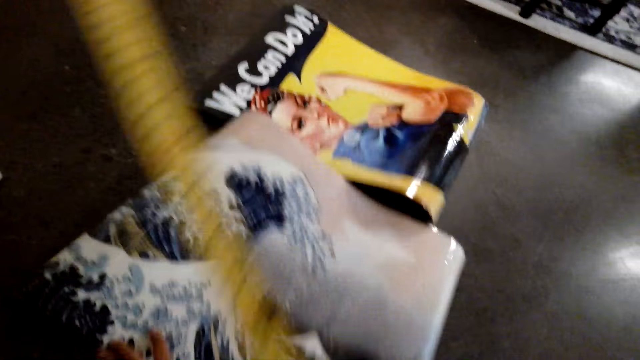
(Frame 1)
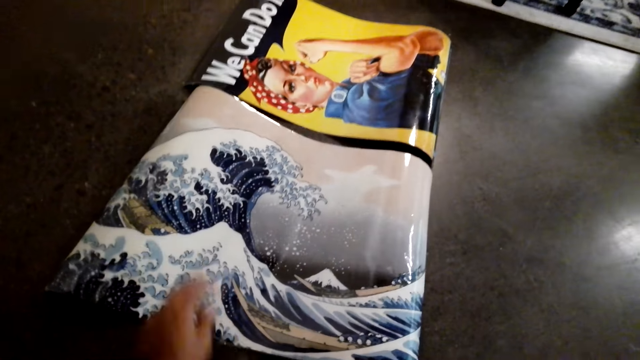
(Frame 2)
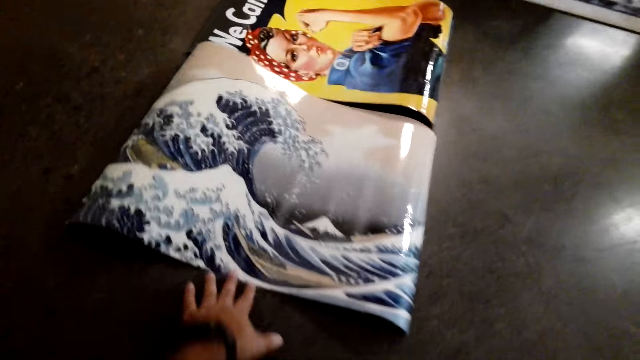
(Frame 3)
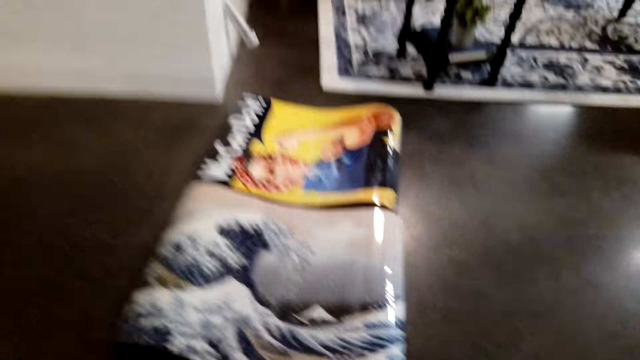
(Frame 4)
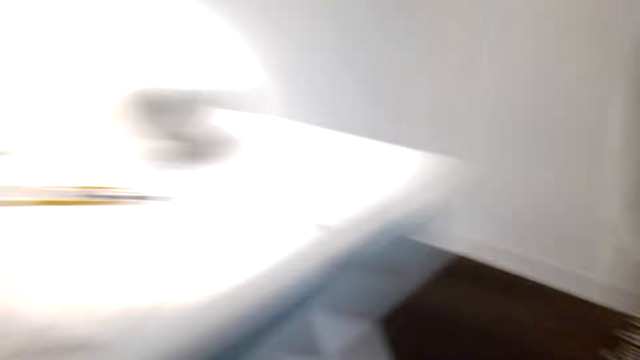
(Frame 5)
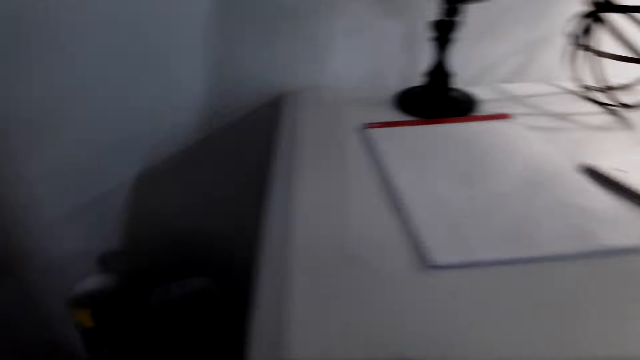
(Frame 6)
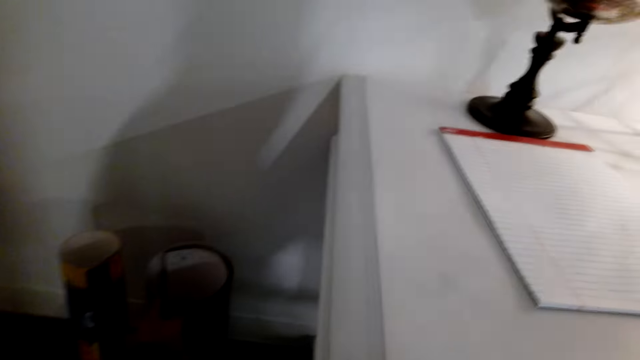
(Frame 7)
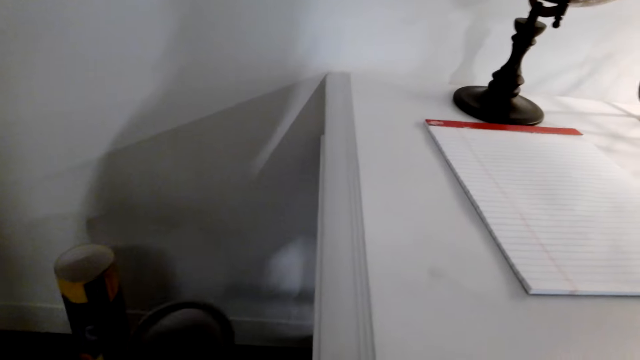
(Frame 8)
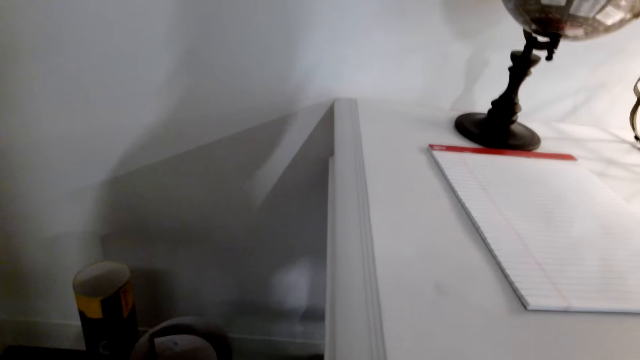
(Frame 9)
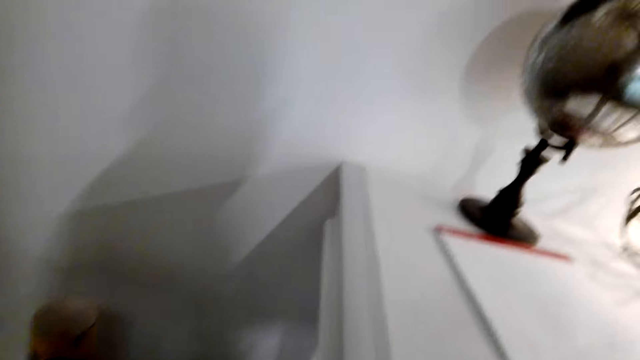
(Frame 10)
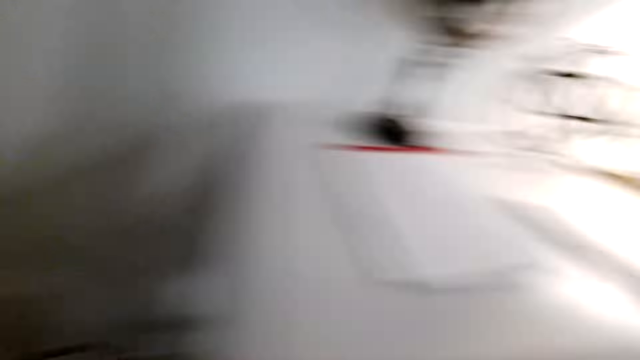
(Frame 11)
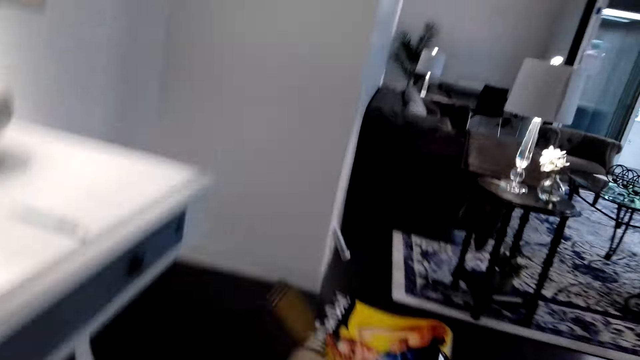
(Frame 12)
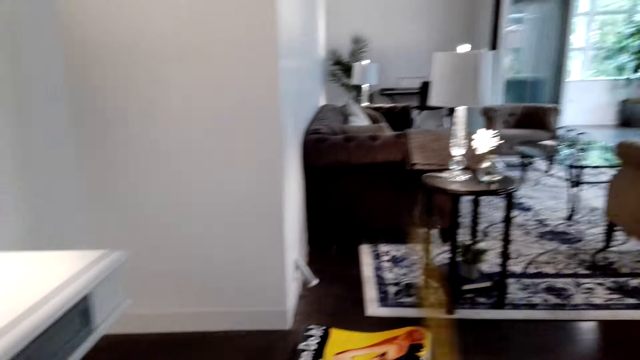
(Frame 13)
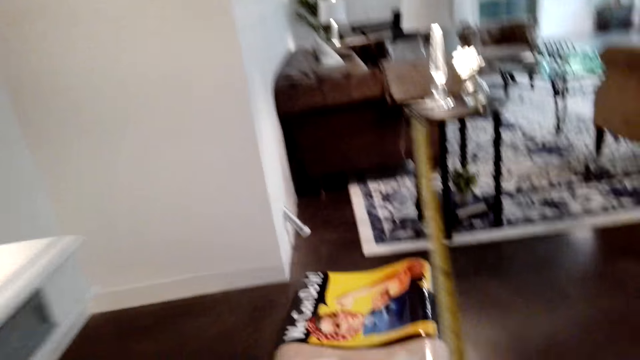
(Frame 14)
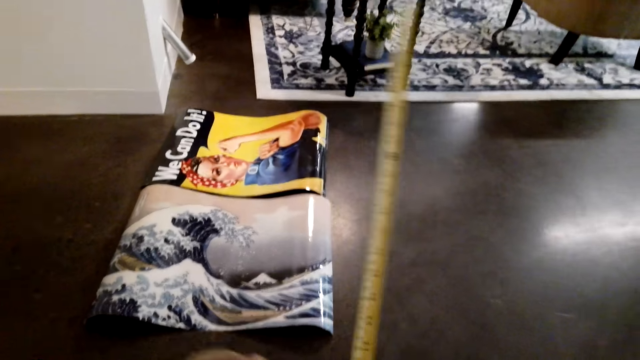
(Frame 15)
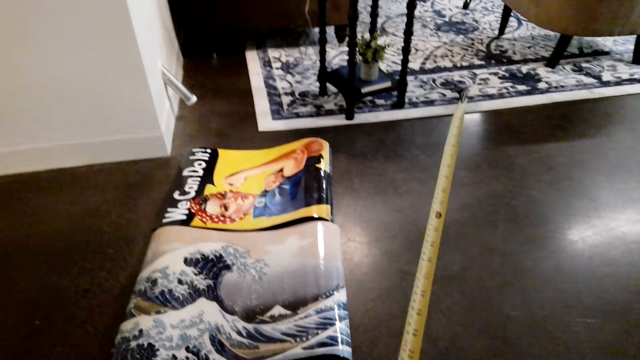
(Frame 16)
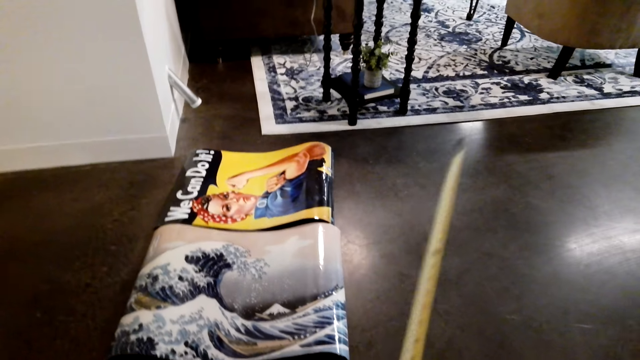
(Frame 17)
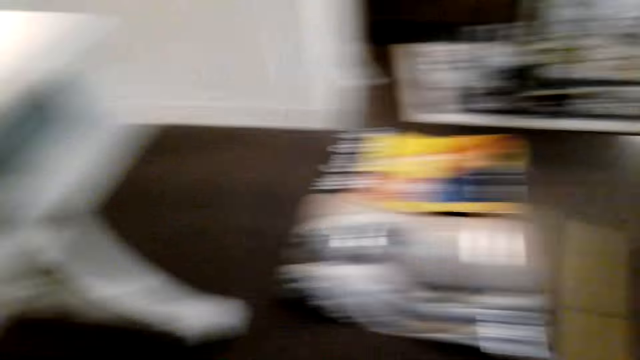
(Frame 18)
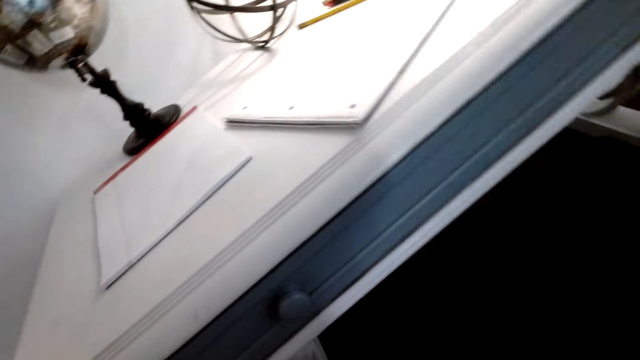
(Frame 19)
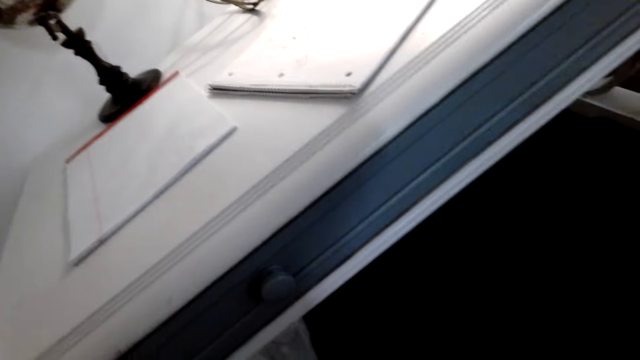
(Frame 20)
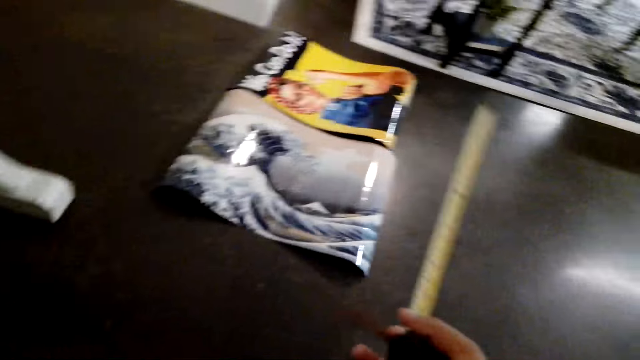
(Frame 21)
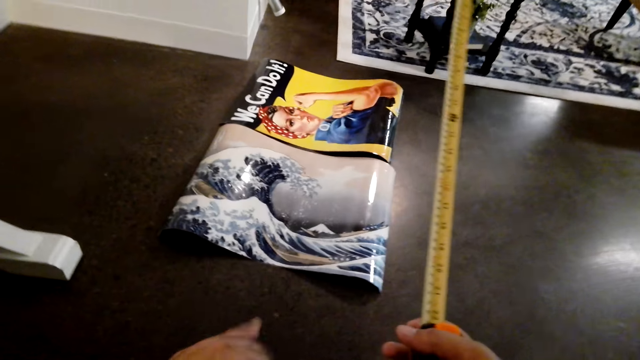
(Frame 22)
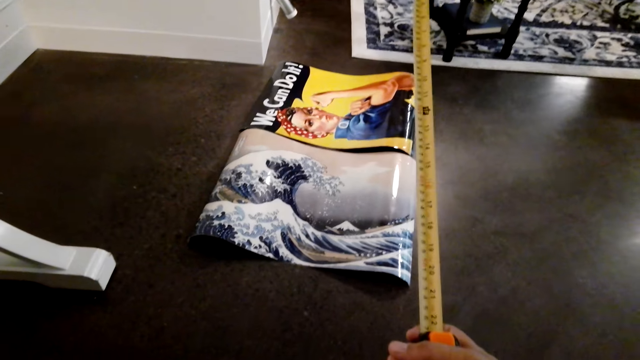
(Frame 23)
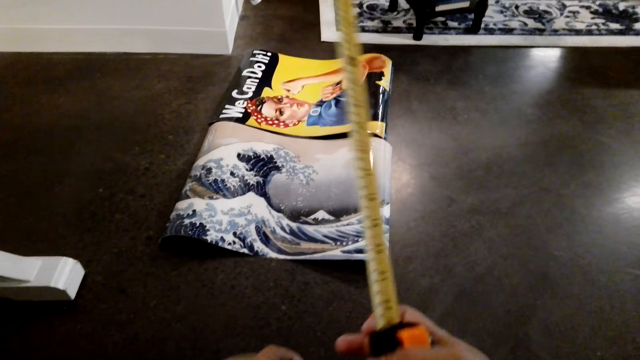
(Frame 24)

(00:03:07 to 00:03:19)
The camera wearer pushes the poster. They pick up another poster. They speak to a person. They hold the tape measure. They speak to the person.

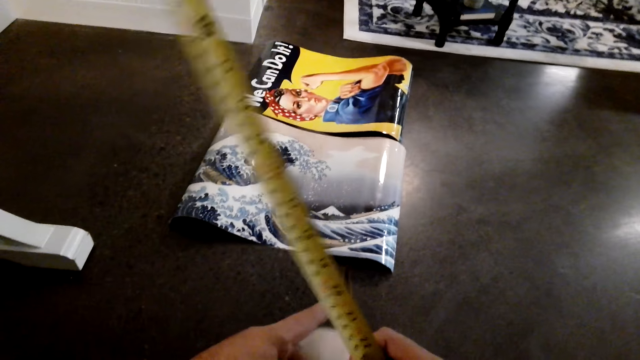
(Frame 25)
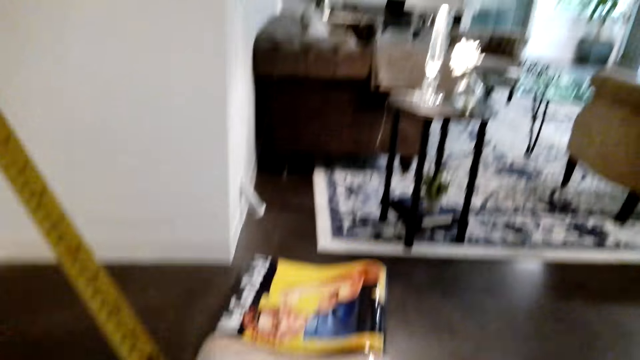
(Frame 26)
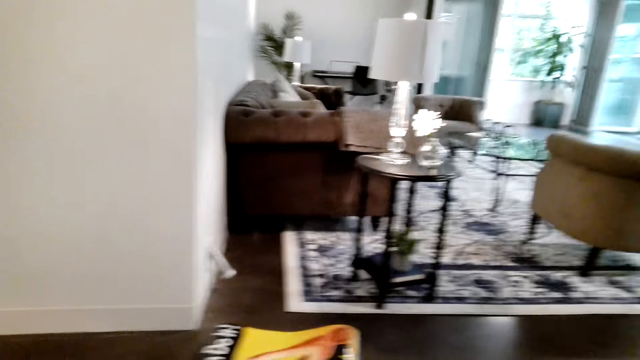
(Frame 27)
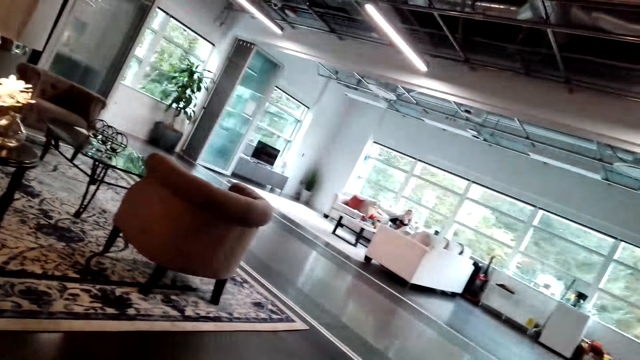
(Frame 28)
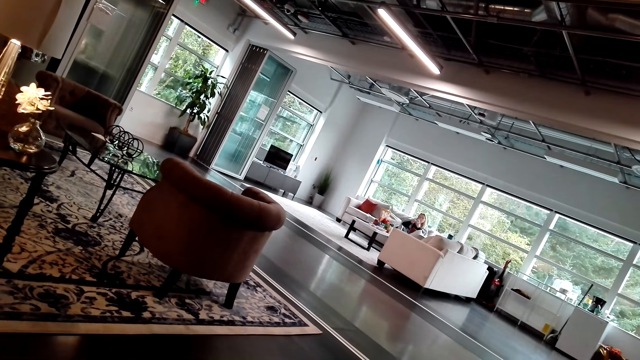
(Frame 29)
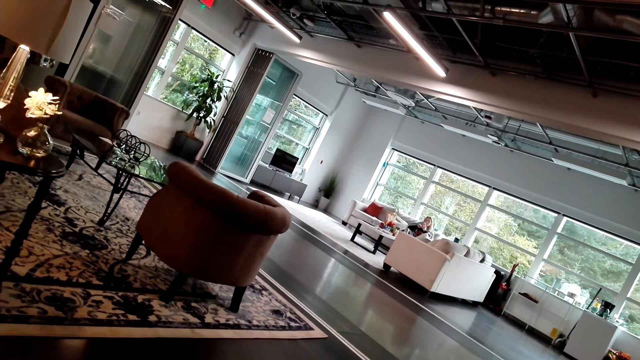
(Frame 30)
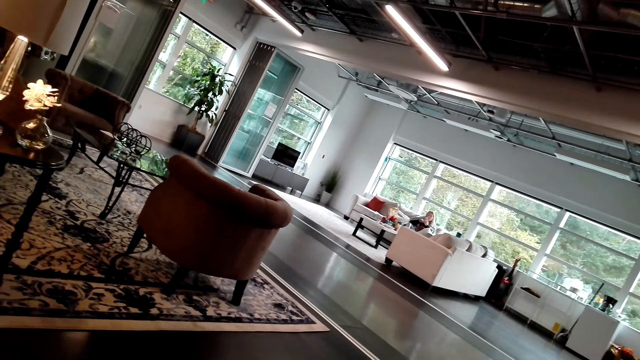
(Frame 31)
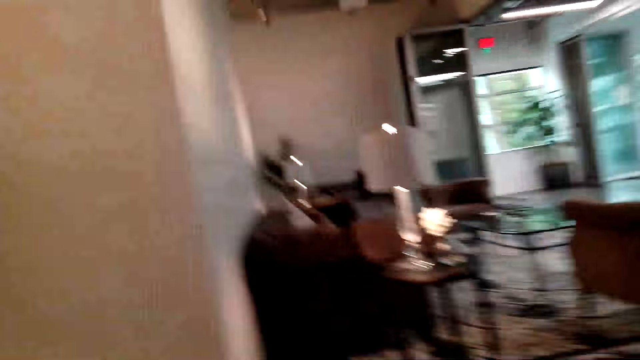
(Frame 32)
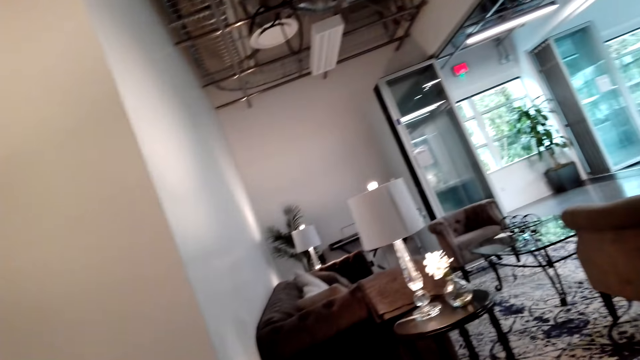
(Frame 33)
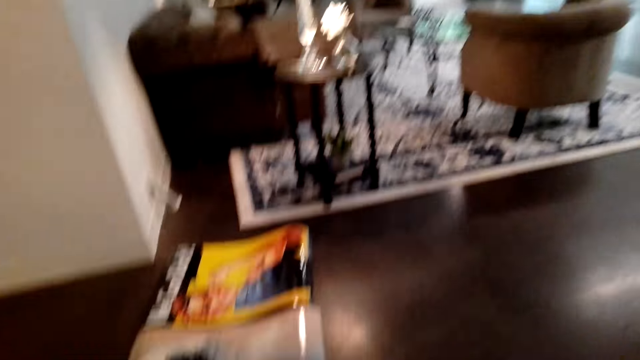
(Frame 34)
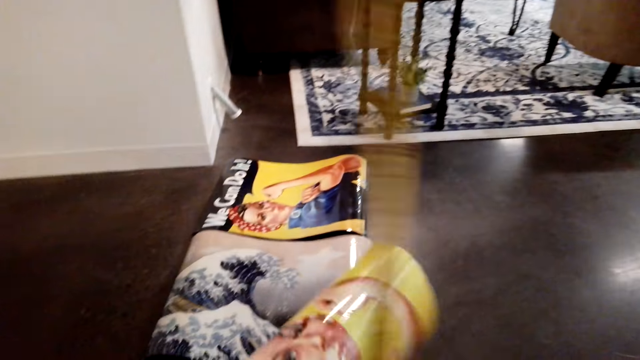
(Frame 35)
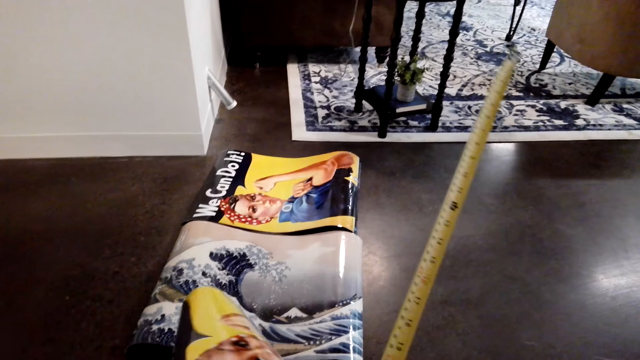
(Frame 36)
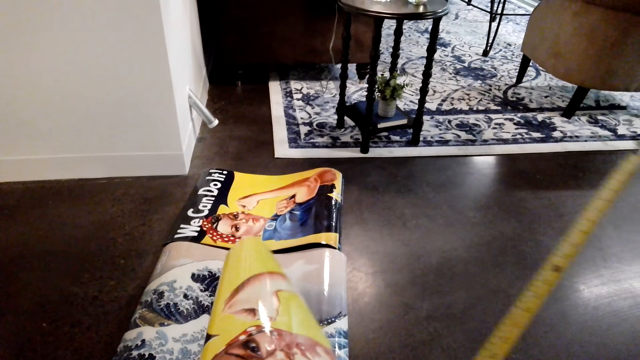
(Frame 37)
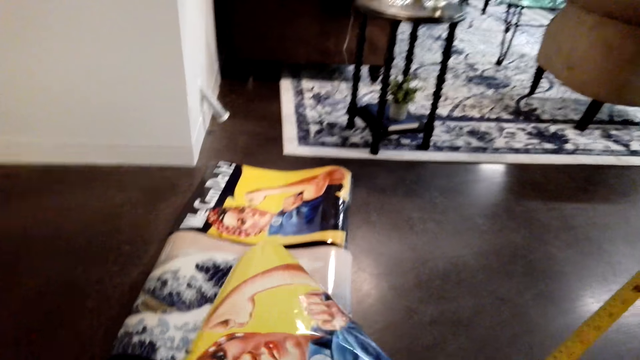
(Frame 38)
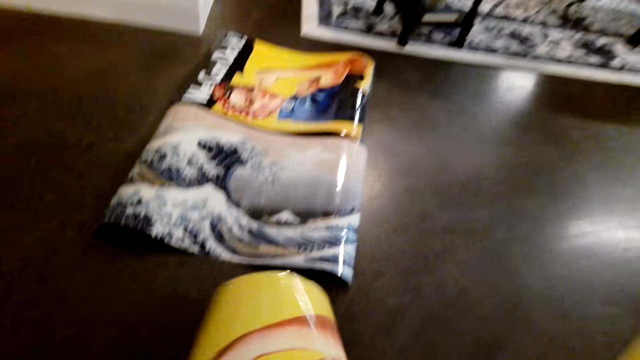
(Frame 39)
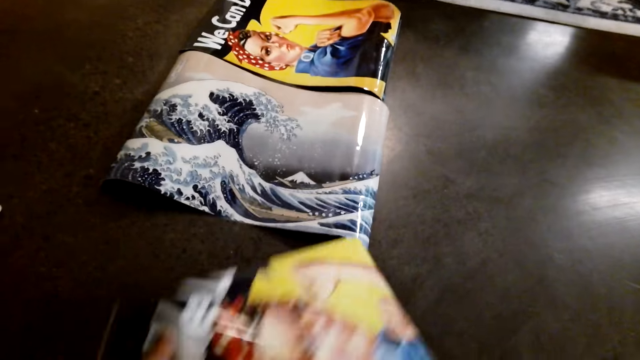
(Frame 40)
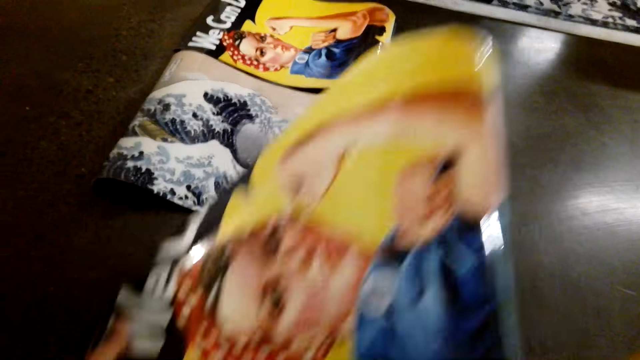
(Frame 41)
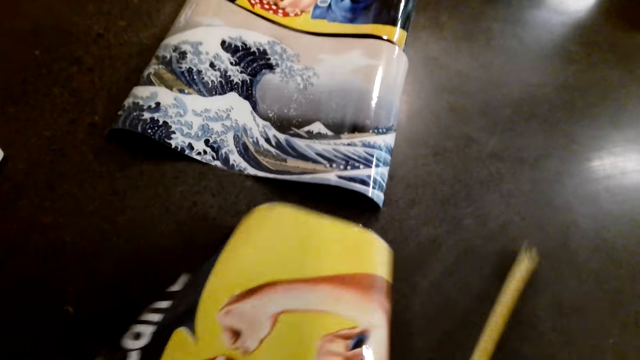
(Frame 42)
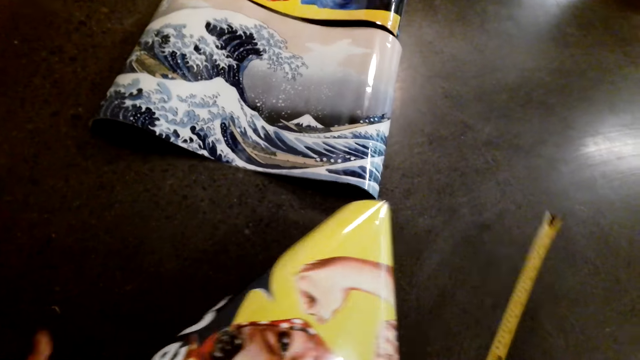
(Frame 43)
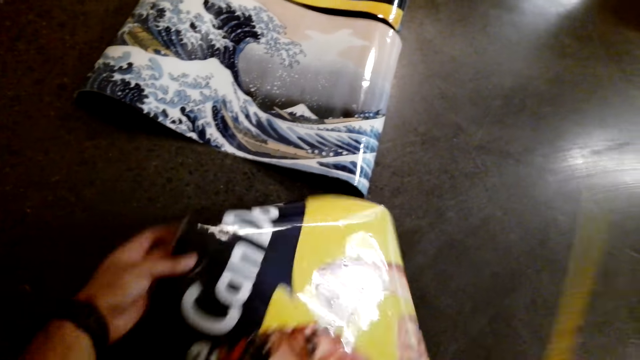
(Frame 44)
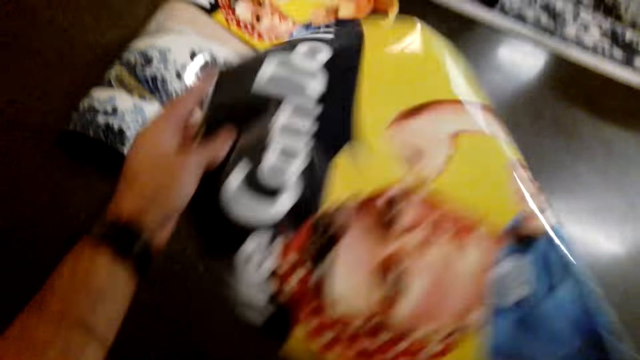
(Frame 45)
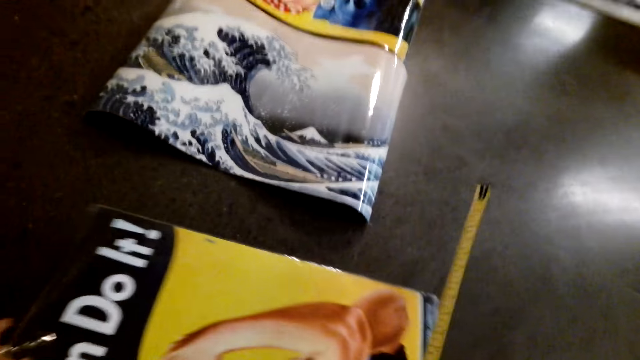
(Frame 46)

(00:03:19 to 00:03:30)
The camera wearer laughs. A person speaks to the camera wearer. The camera wearer looks around the house and speaks to the person. They put the poster on the floor.
